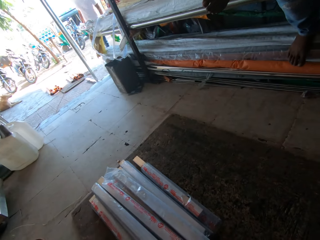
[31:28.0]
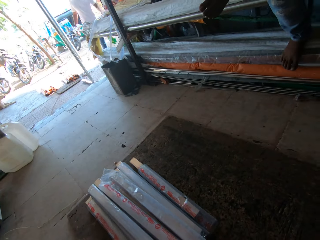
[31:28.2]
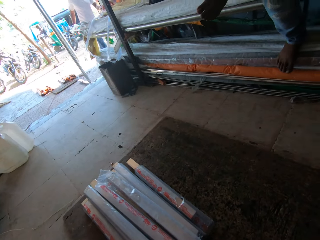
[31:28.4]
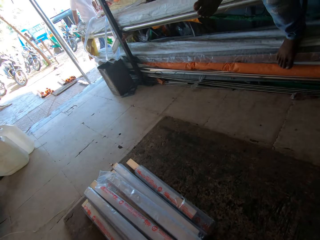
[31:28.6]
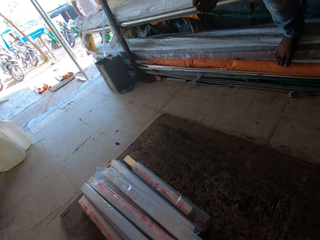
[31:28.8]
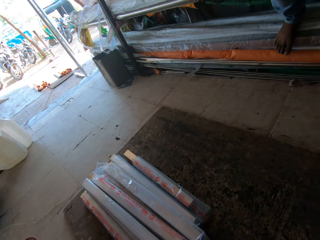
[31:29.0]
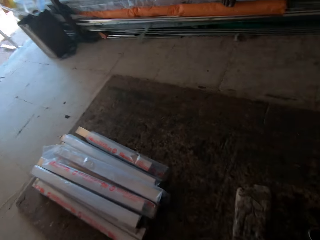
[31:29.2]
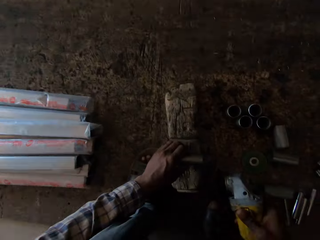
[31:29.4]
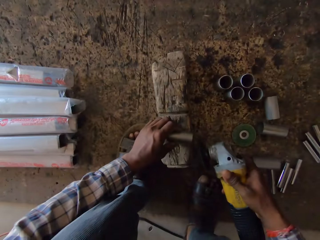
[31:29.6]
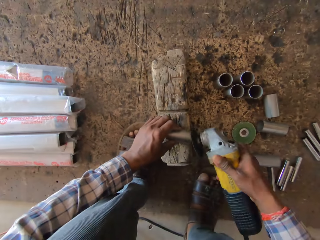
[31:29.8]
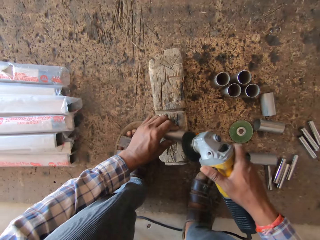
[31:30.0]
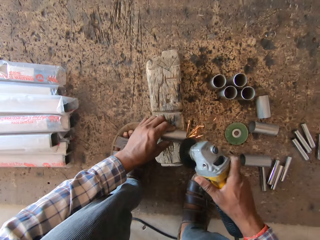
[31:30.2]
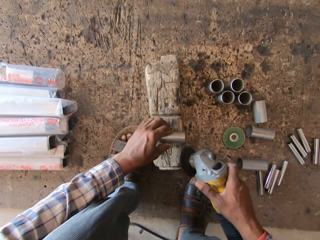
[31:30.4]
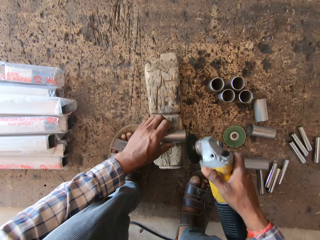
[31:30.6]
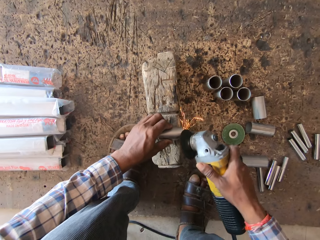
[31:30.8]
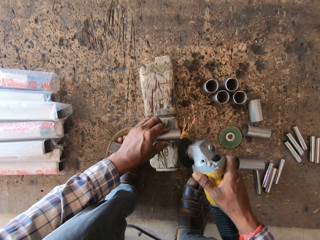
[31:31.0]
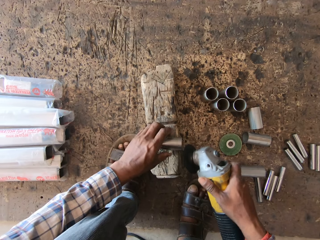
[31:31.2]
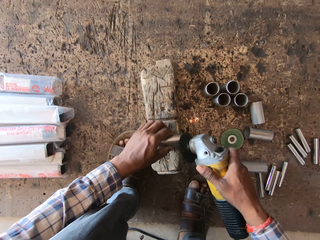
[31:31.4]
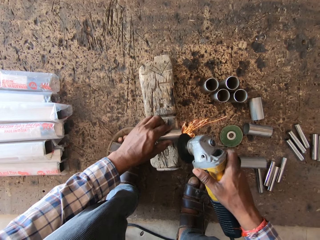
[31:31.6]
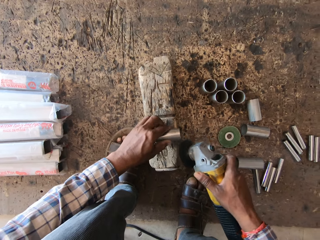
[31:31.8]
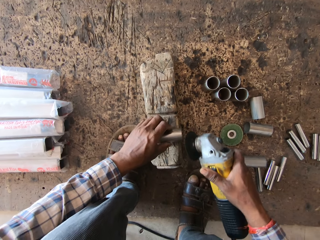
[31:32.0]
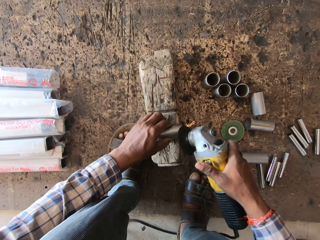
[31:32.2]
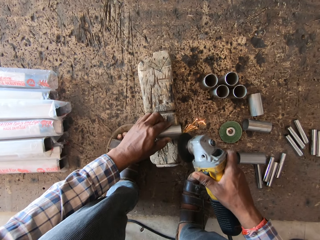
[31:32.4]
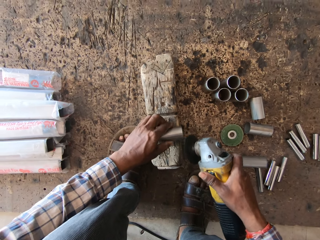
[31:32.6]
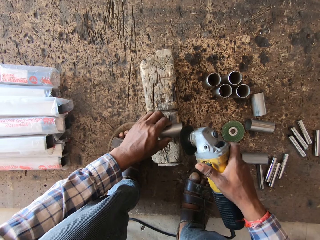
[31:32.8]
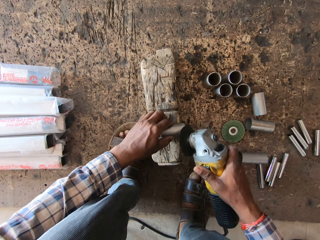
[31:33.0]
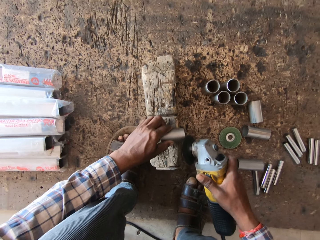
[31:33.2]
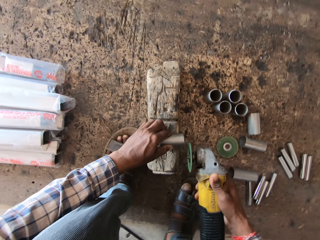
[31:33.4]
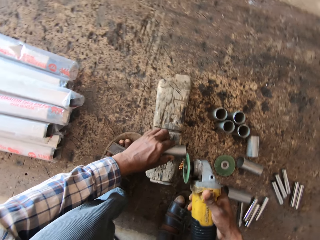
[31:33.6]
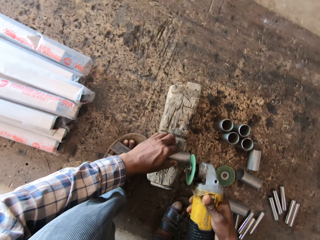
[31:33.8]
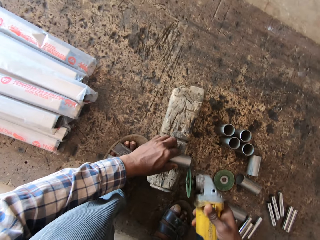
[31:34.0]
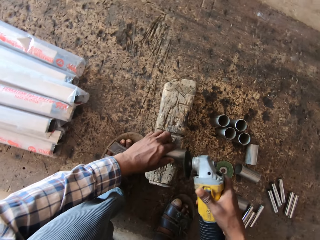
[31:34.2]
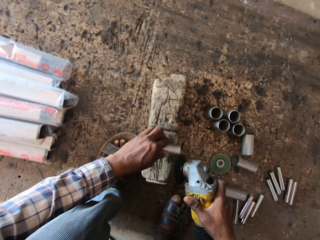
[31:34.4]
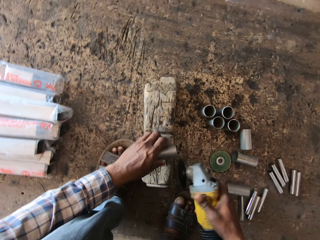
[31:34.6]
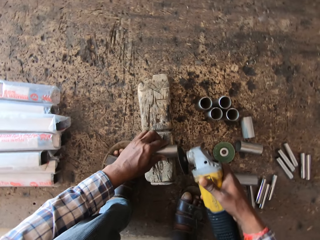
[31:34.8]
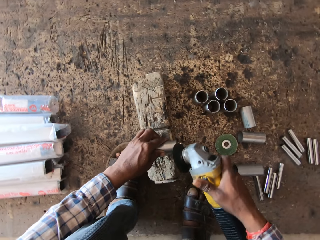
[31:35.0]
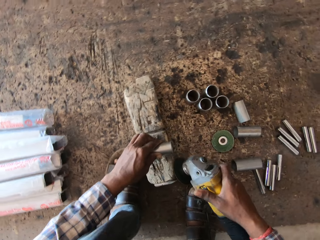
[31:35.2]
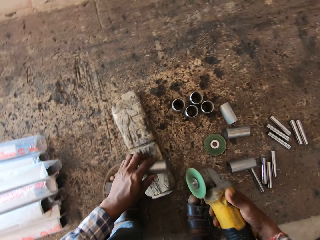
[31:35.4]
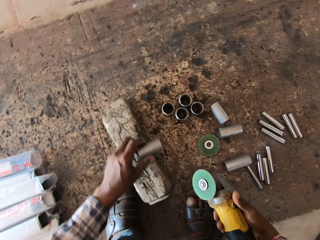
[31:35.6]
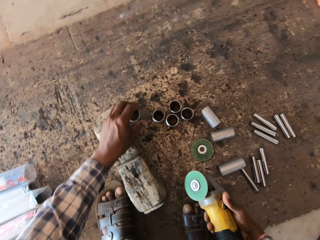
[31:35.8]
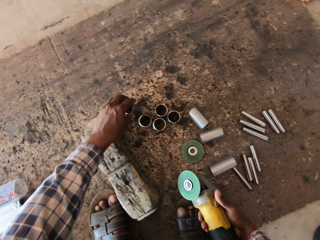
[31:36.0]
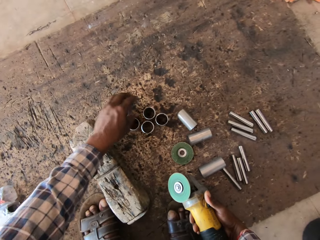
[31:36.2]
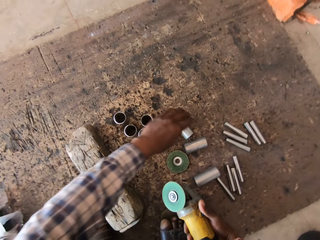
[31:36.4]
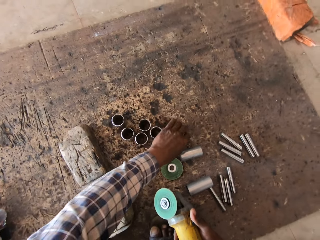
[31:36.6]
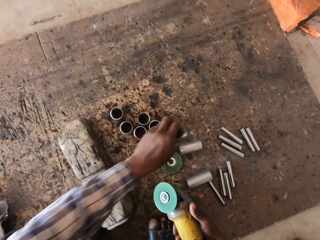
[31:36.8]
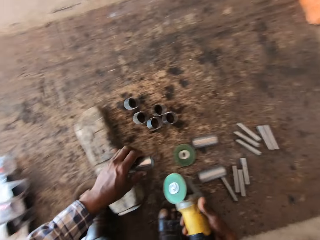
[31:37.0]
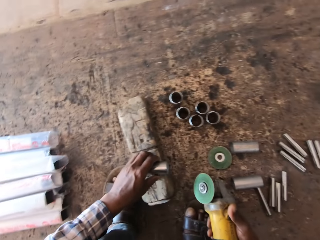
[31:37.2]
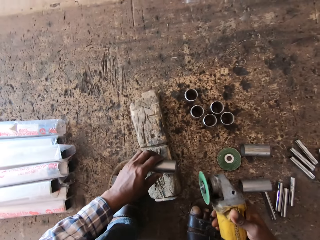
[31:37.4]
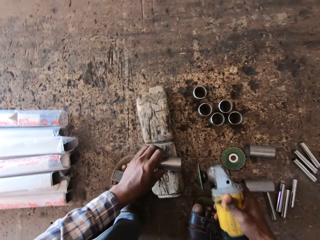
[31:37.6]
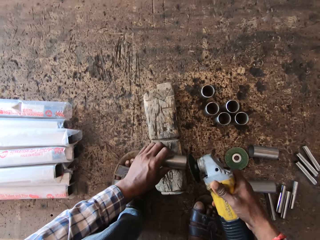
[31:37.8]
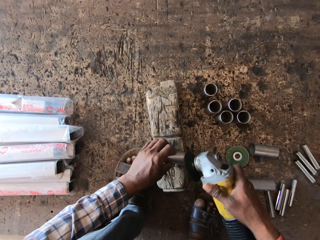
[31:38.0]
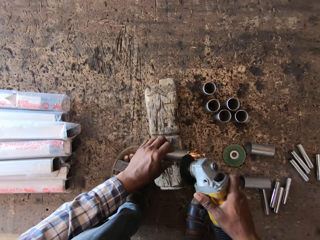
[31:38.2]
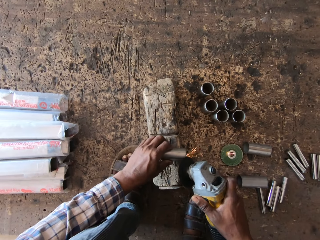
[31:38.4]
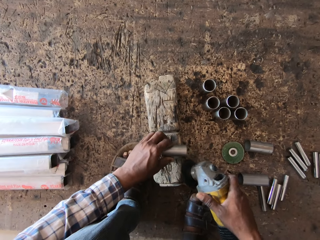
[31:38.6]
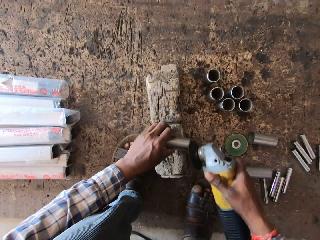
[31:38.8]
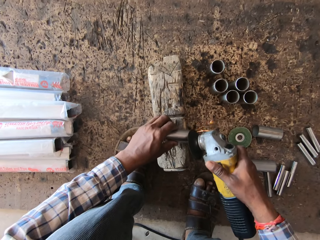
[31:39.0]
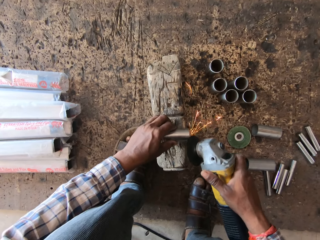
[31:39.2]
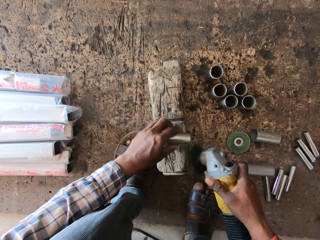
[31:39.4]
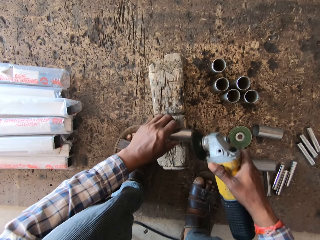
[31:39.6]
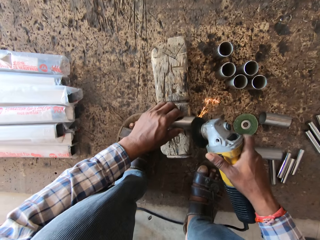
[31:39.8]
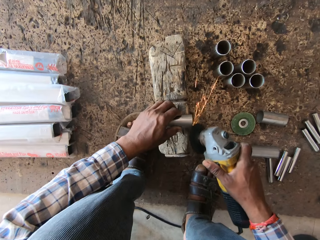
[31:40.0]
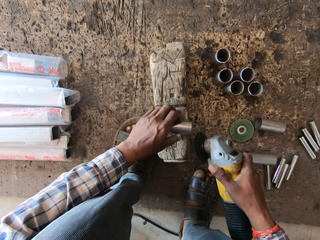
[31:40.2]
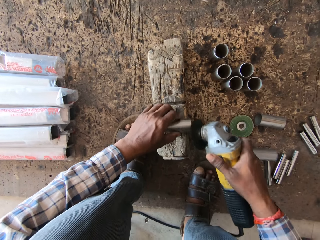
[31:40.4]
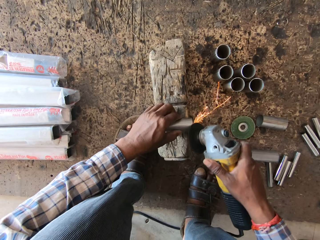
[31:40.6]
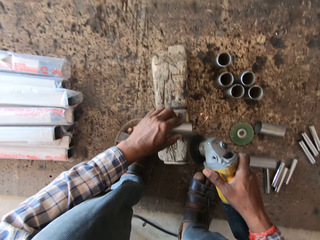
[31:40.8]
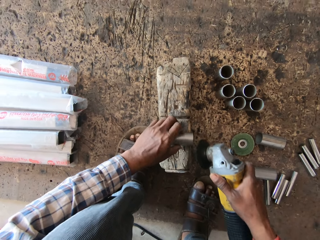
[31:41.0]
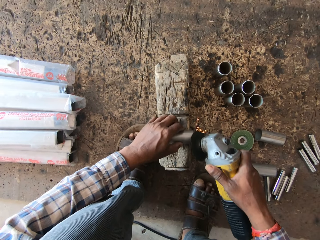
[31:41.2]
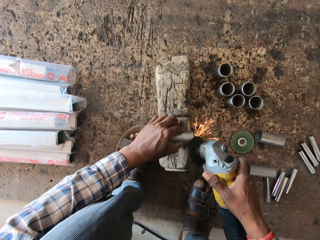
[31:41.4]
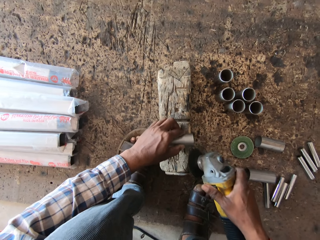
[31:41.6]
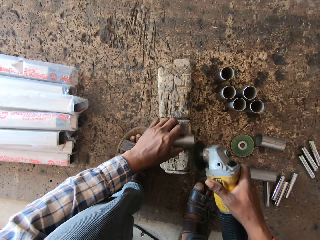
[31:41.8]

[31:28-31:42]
The camera wearer turns around the workshop. He smoothens the hollow bar in his left hand with the angle grinder in his right hand. He places the hollow bar on the plank with his left hand. He takes the hollow bar from the plank with his left hand. He places the hollow bar on the wood with his left hand. He smoothens the hollow bar in his left hand with the angle grinder in his right hand.

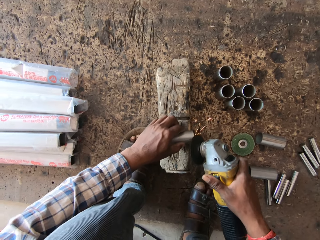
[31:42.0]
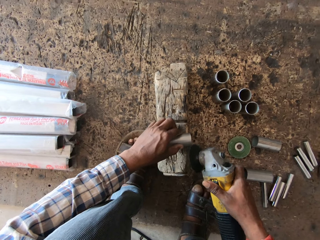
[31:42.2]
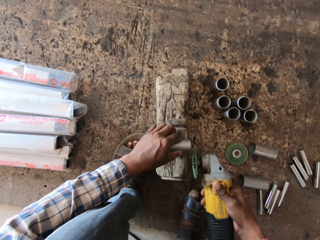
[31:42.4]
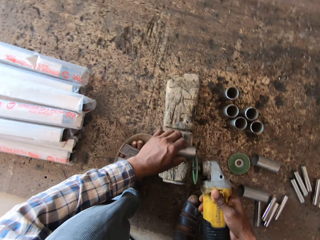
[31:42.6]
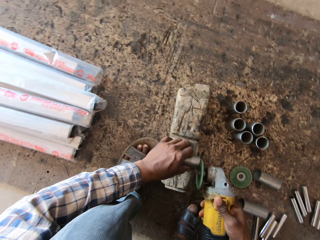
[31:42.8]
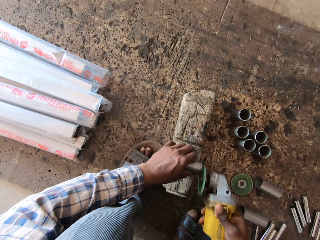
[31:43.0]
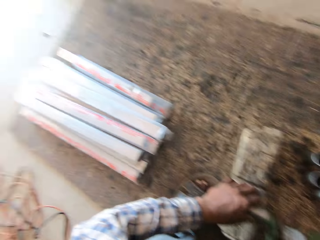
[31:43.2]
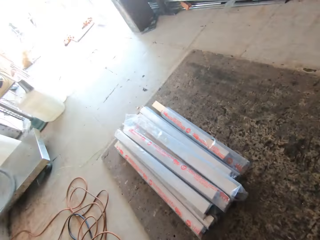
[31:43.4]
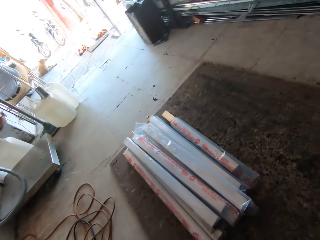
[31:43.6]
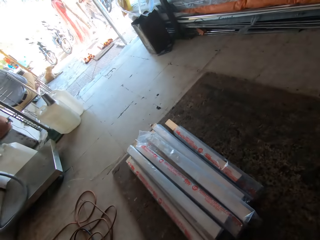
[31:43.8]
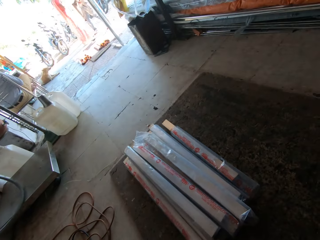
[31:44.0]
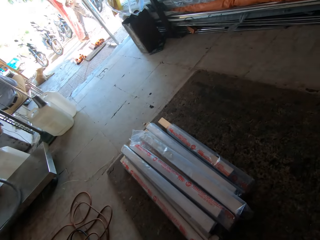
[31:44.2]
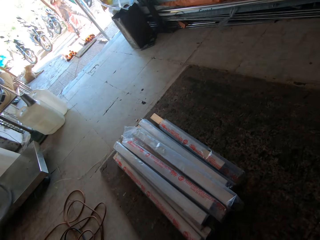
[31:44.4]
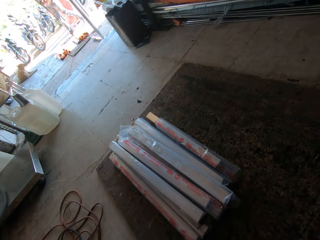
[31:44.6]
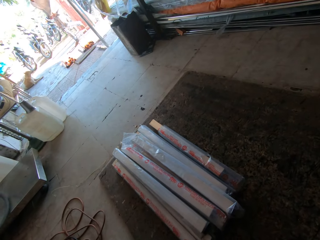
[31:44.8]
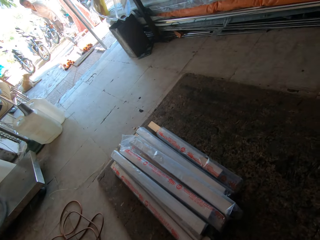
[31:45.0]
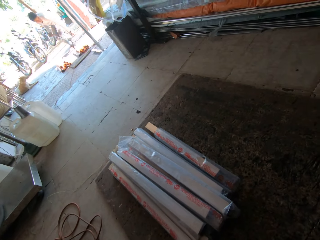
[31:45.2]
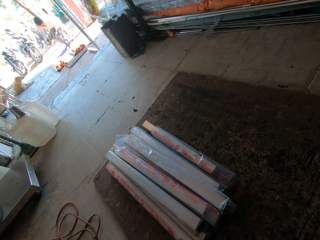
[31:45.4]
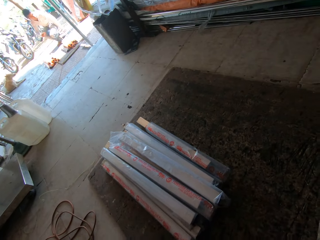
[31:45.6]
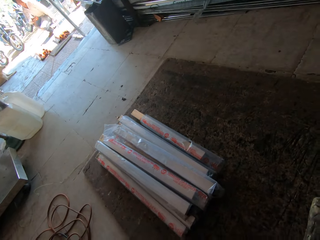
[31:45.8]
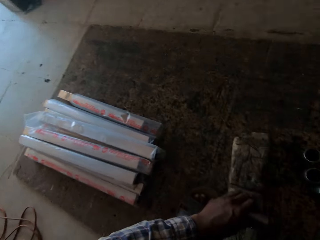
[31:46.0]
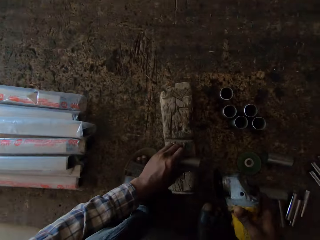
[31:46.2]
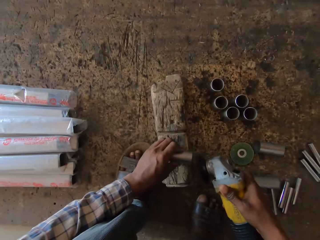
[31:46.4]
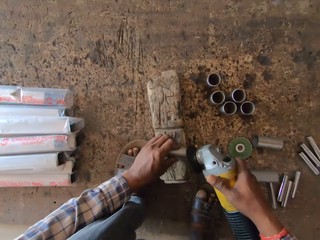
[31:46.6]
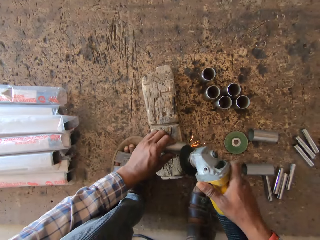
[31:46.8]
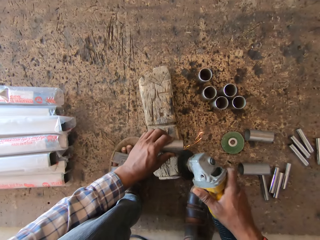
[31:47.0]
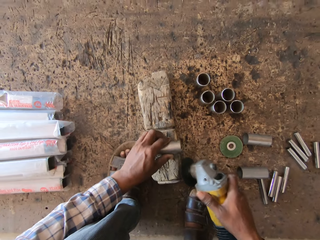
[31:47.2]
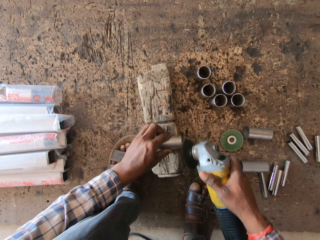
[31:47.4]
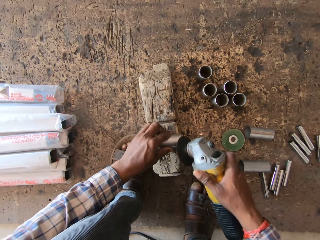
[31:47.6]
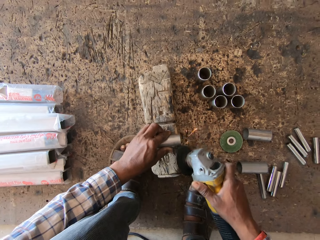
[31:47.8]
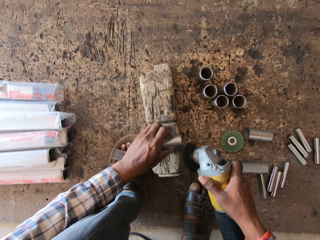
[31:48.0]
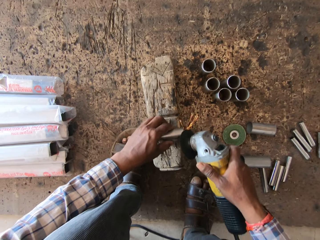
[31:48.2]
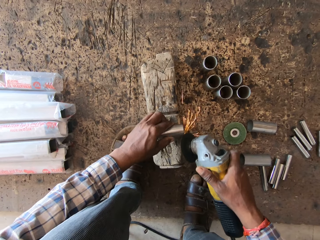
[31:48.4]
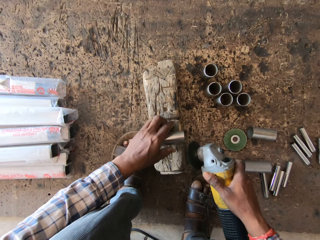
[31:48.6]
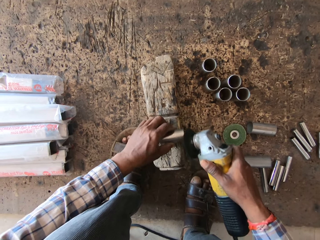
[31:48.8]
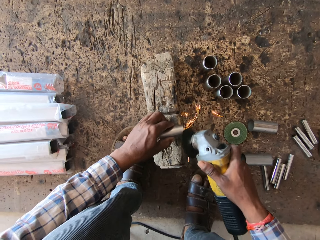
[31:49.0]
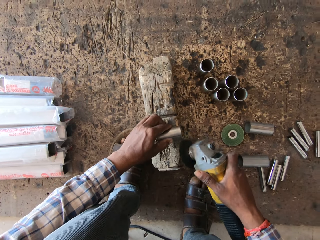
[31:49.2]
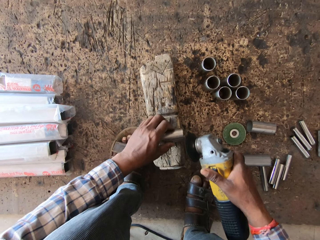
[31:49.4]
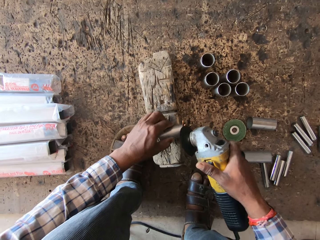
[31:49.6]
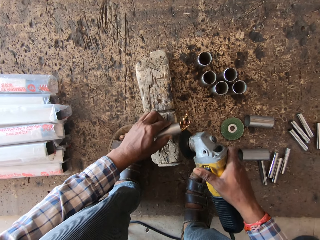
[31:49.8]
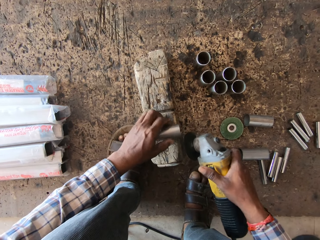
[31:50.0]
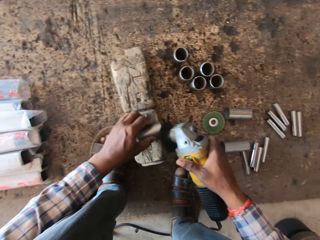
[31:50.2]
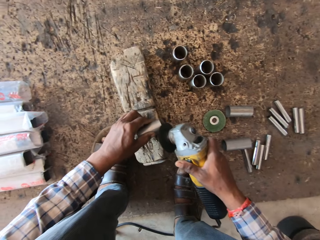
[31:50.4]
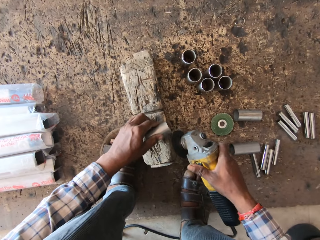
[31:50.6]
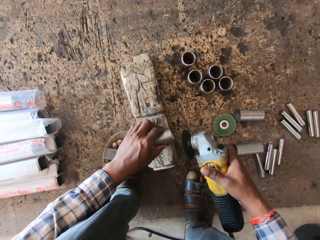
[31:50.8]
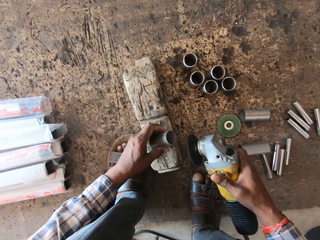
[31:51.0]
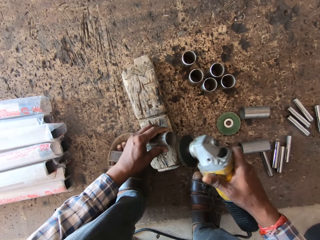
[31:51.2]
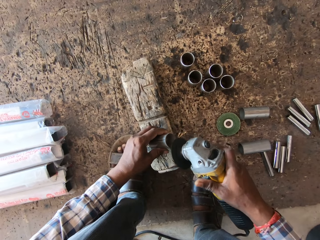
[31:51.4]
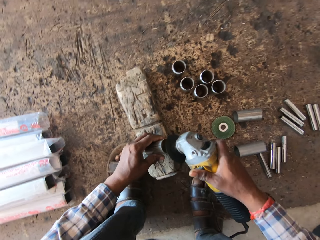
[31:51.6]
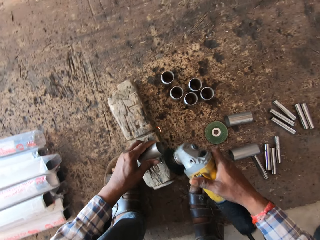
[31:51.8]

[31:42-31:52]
The camera wearer turns around the workshop. He sharpens a metal with an angle grinder with his right hand.
